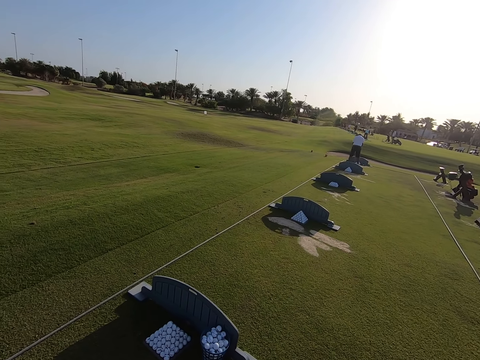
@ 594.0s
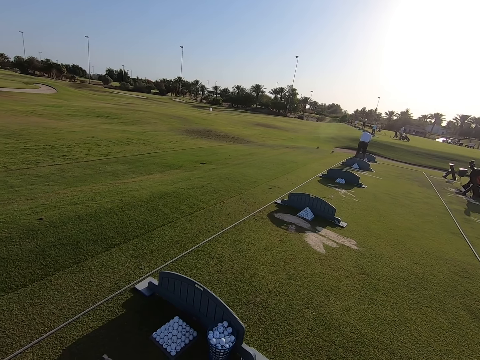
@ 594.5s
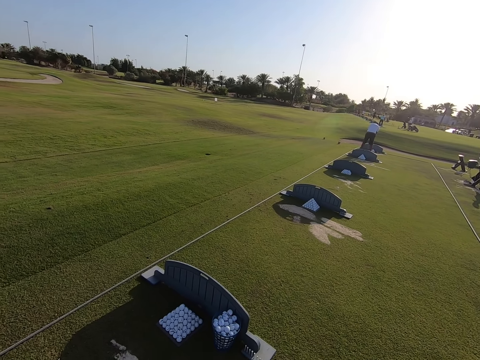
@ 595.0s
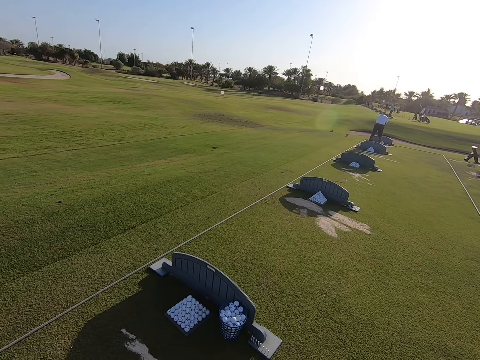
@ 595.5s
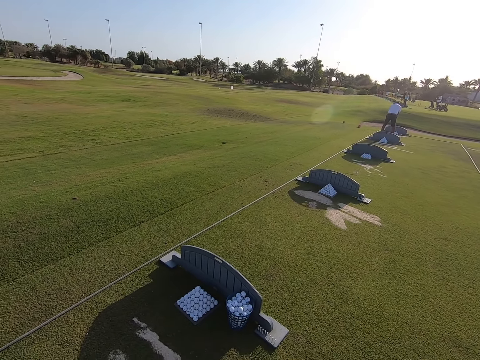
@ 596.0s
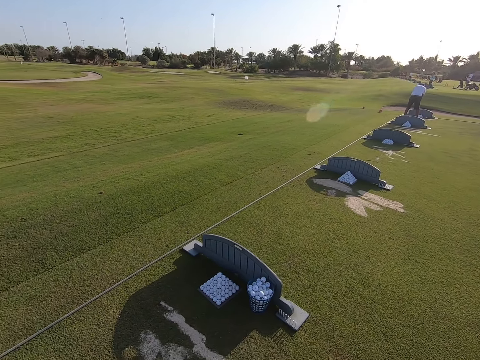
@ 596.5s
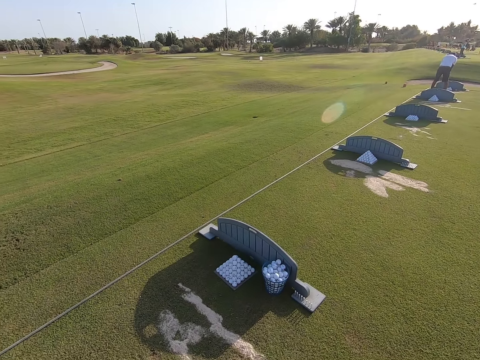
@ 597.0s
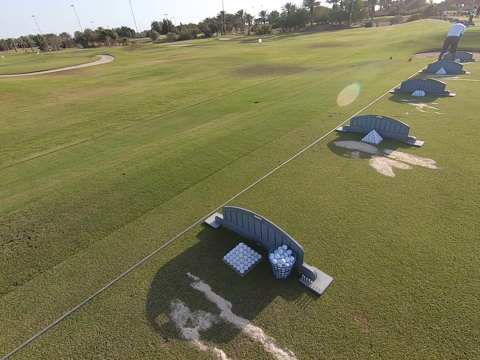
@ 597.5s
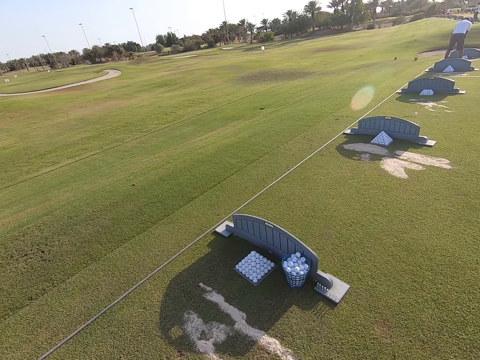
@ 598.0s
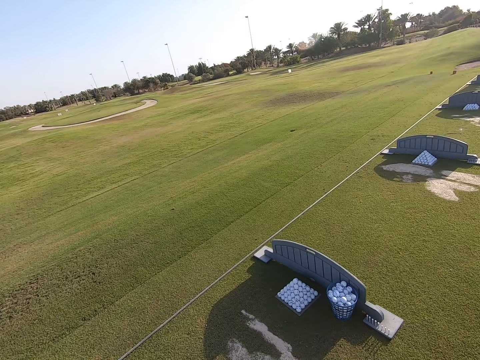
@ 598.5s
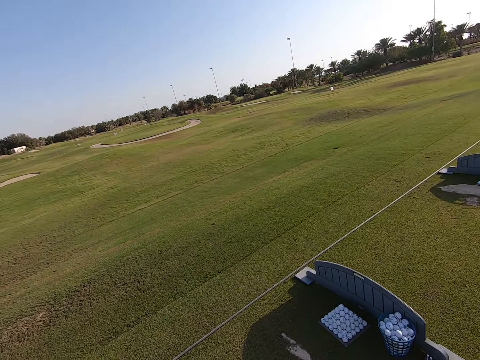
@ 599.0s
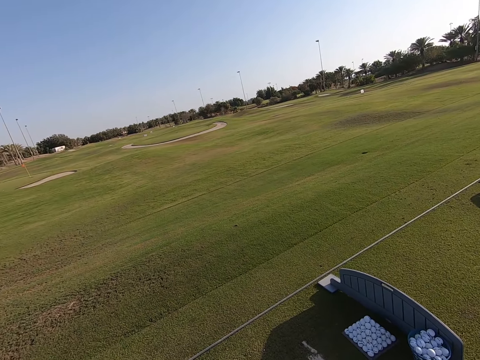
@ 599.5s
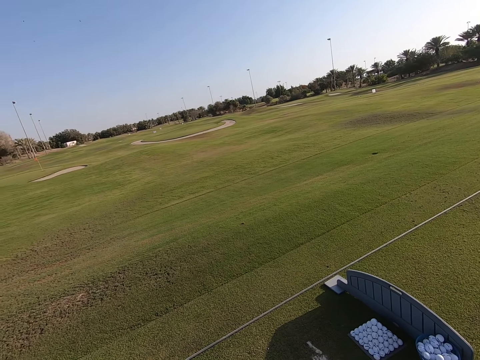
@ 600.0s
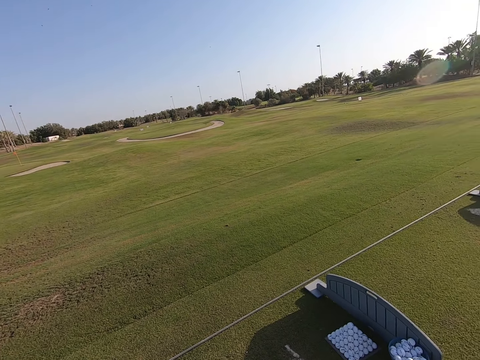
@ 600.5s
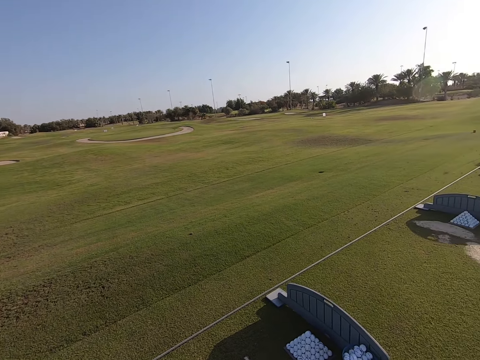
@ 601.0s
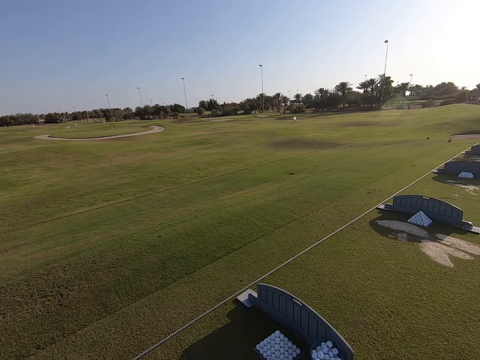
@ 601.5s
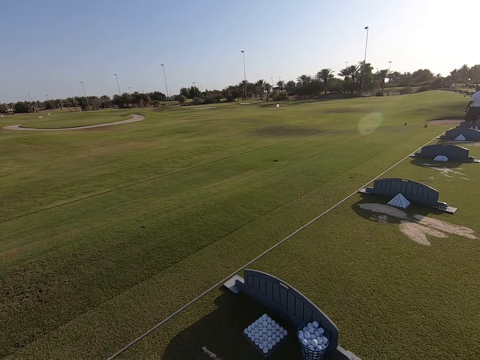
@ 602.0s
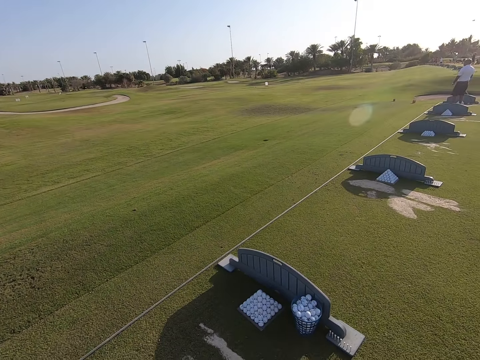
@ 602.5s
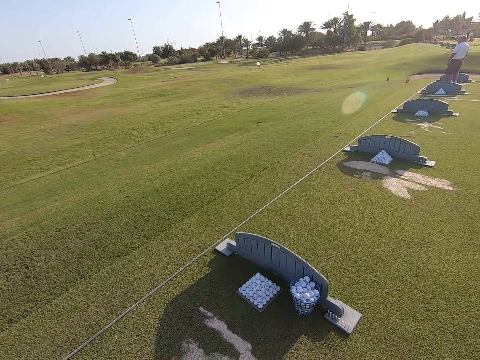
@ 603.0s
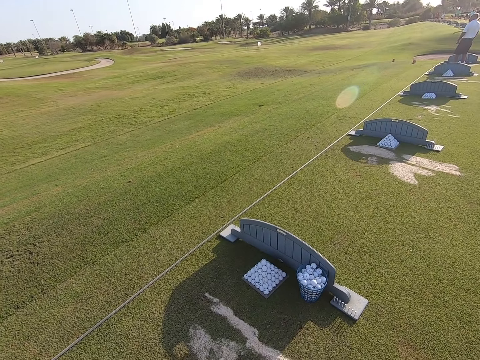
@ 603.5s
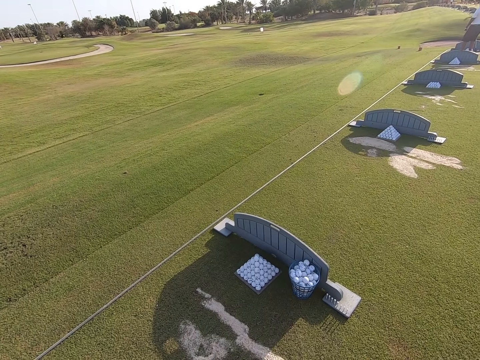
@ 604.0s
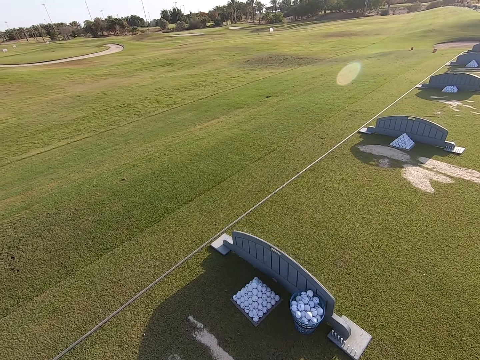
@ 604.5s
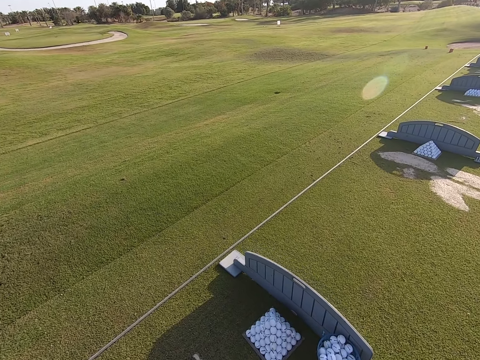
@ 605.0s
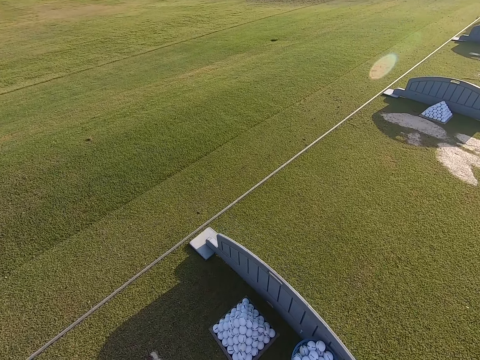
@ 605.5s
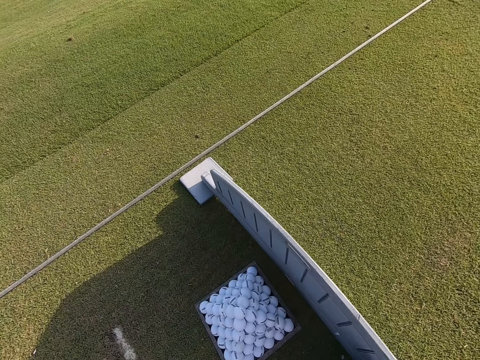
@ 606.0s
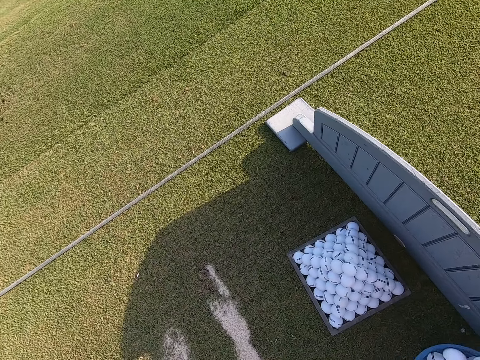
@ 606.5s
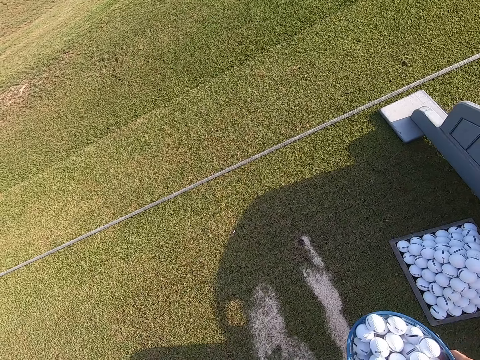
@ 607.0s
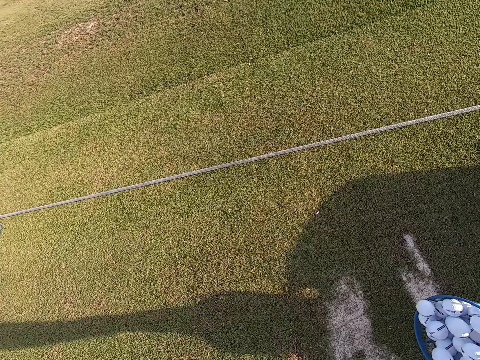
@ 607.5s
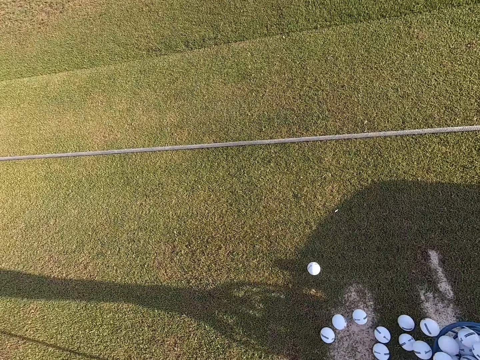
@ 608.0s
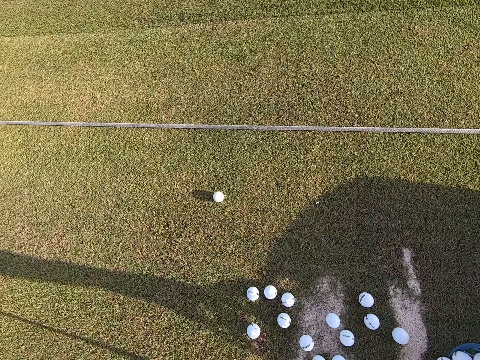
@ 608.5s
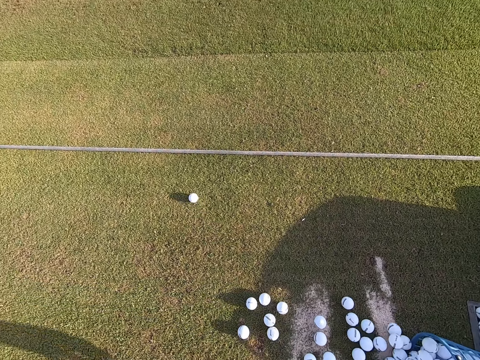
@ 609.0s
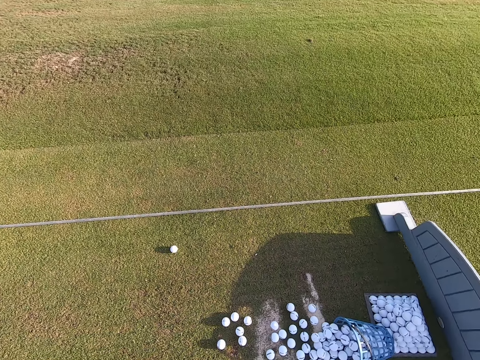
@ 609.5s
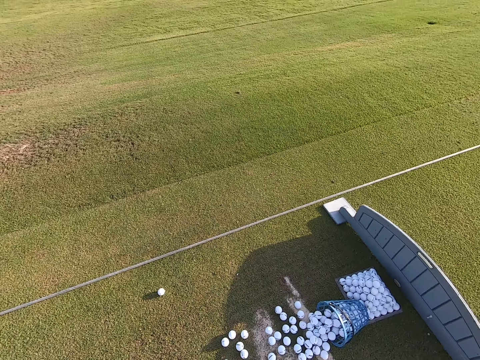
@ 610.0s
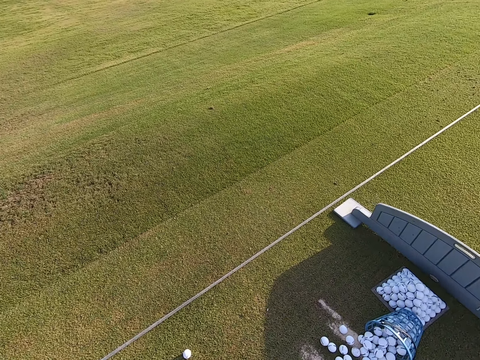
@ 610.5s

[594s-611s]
The camera wearer stares around the golf game ground. They play the game. They move a blue bucket with golf balls inside. They pour down the golf balls from the basket.

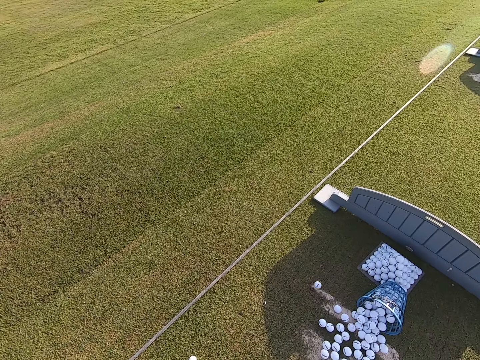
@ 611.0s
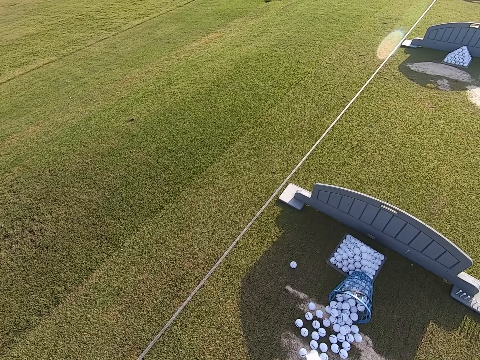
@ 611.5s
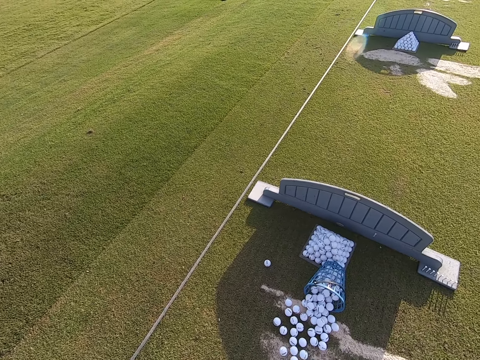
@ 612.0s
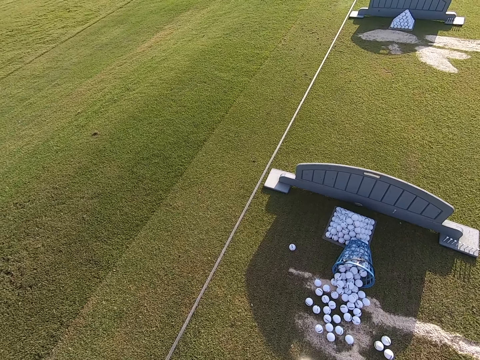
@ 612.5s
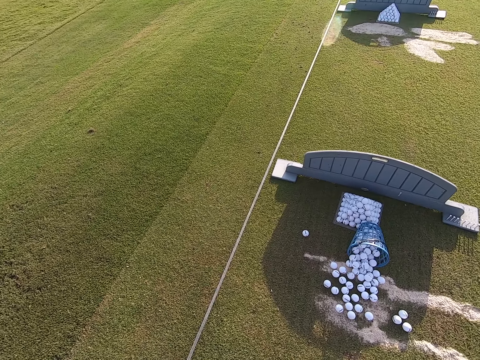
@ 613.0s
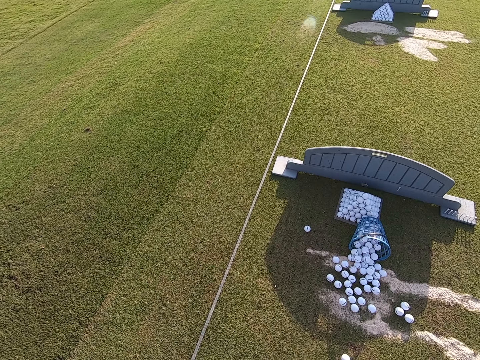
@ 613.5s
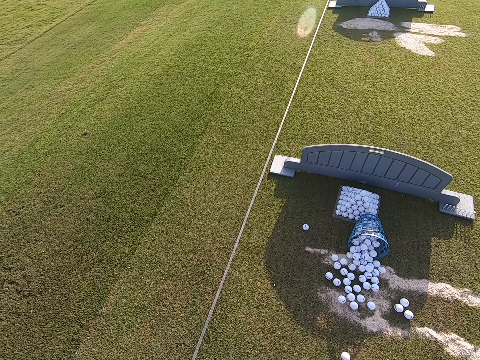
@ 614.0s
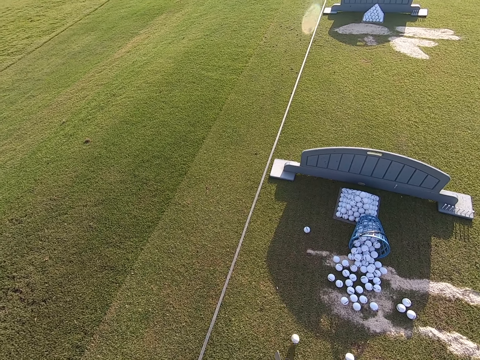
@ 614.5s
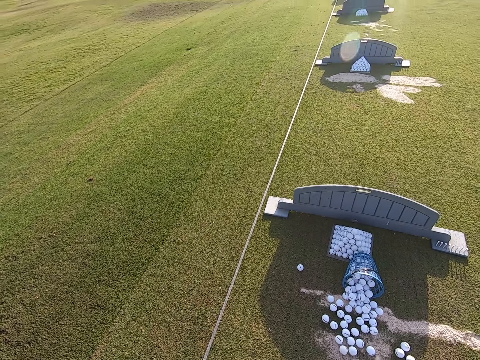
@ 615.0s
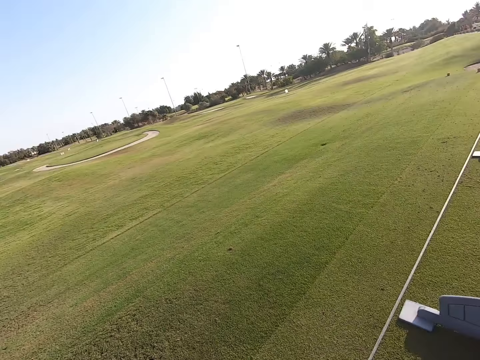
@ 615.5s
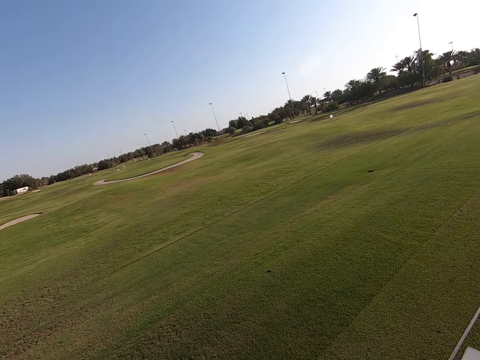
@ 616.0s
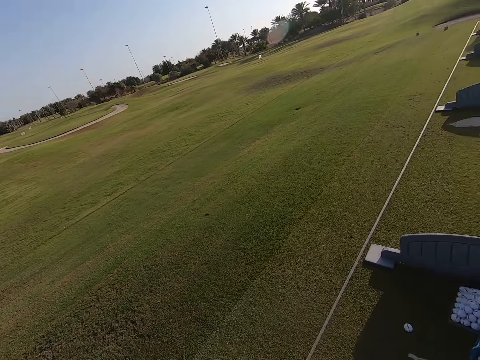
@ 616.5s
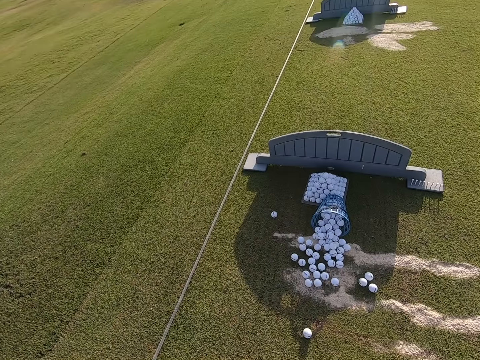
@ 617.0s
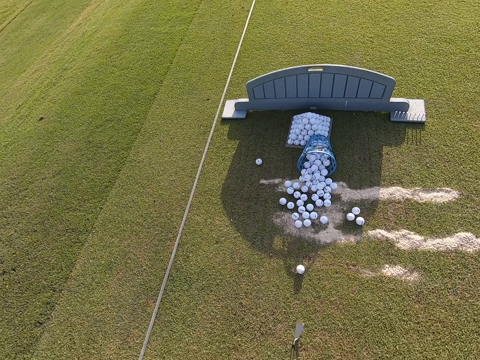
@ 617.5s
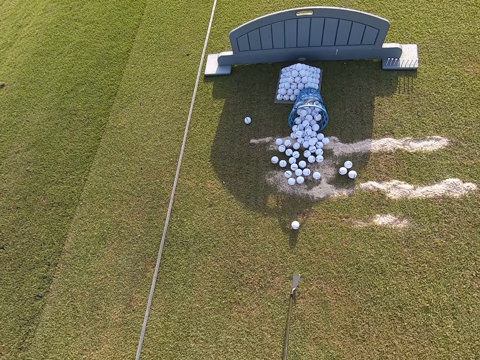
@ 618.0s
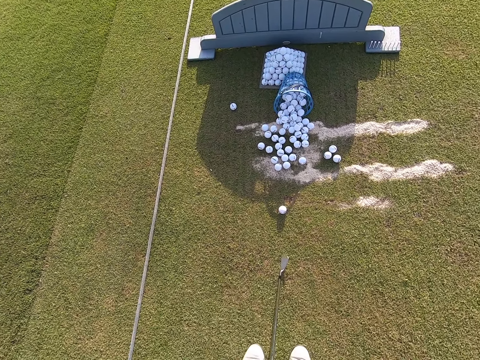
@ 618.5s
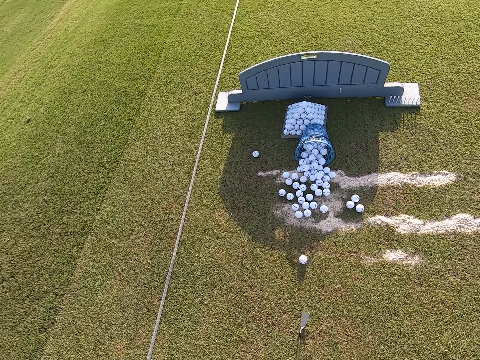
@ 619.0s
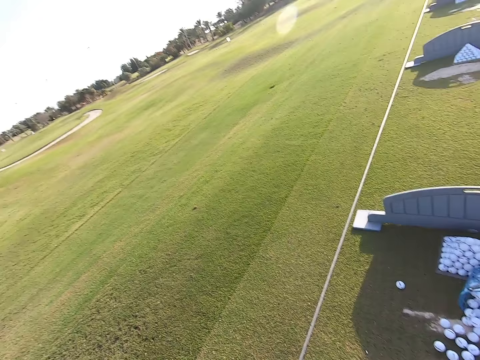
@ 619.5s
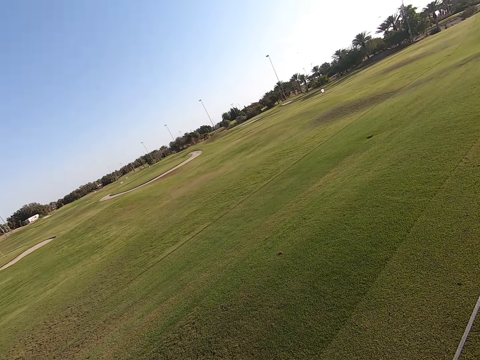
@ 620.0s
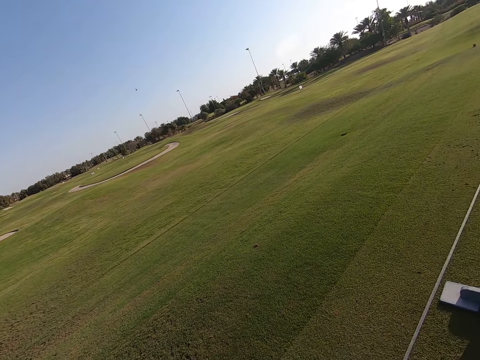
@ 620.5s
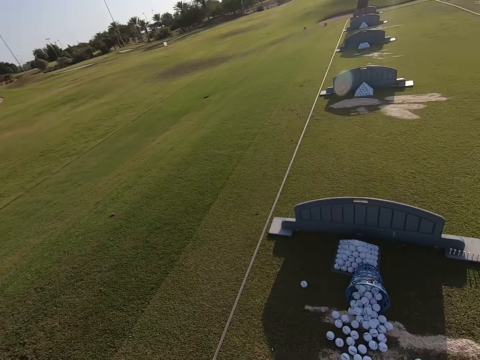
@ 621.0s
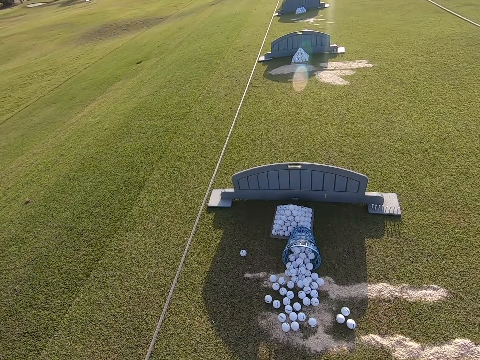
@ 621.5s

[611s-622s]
The camera wearer collects the golf balls together on the ground. They look around the pitch.
